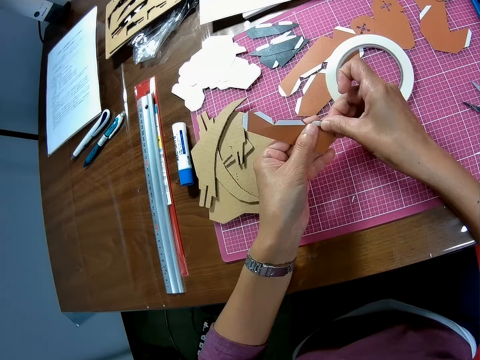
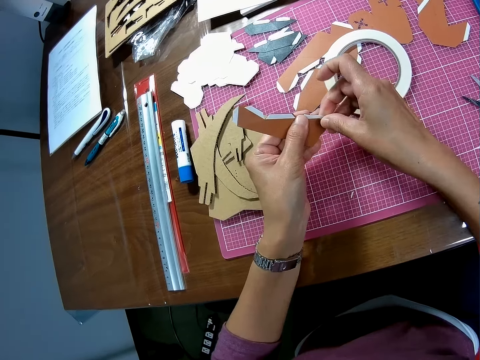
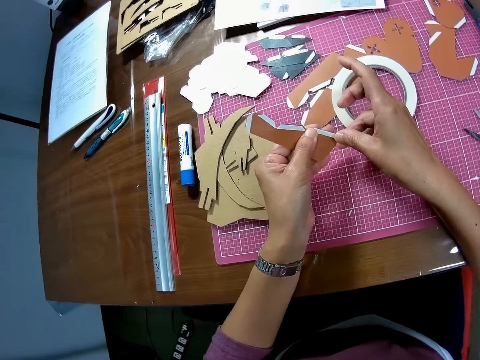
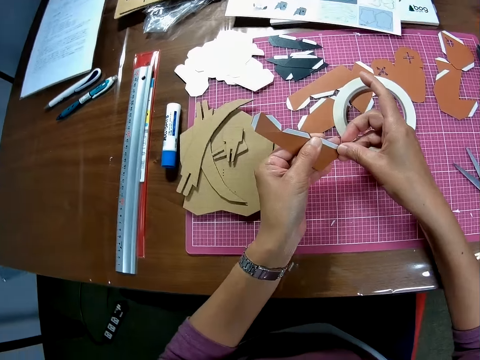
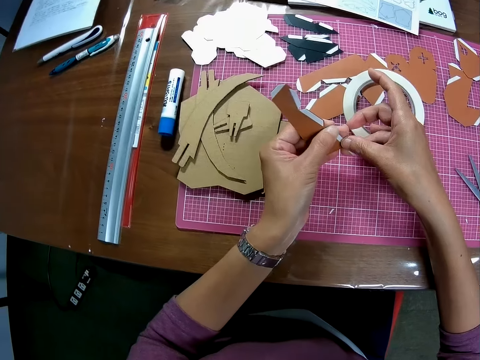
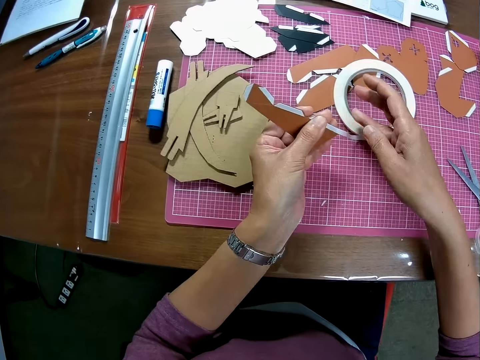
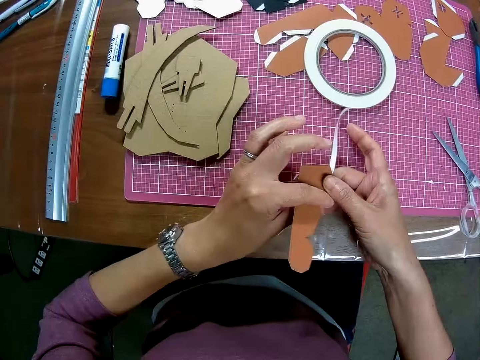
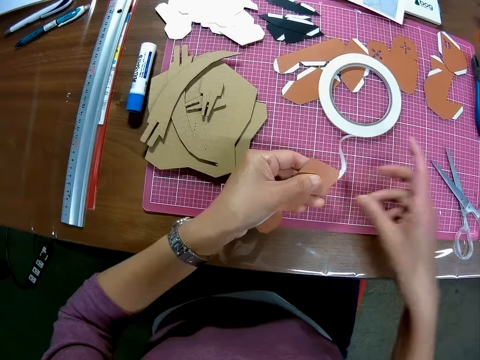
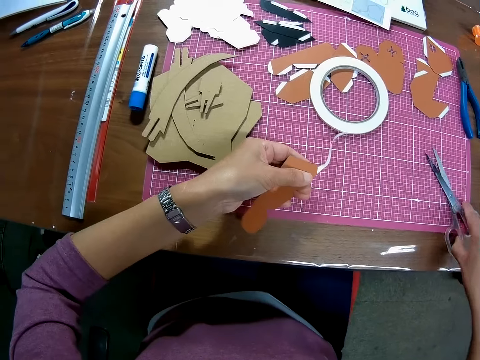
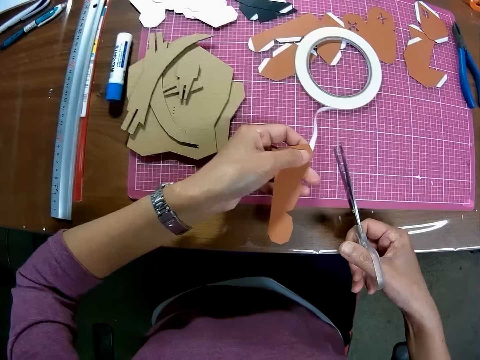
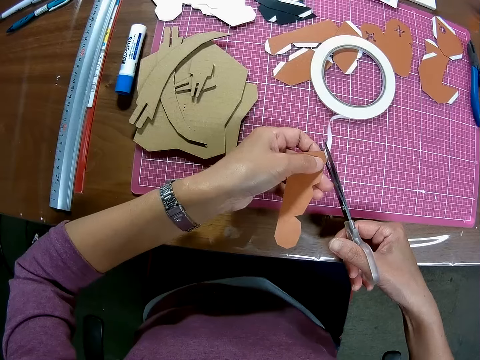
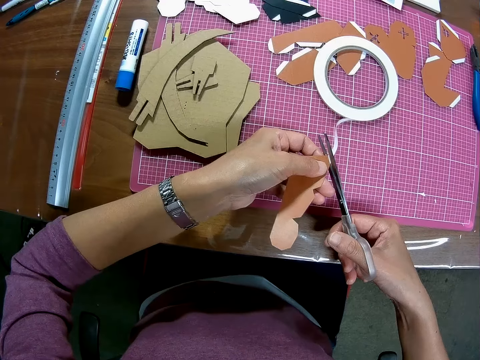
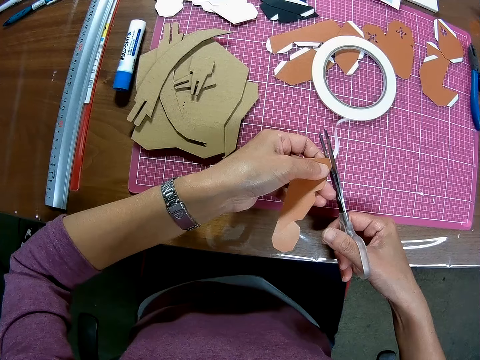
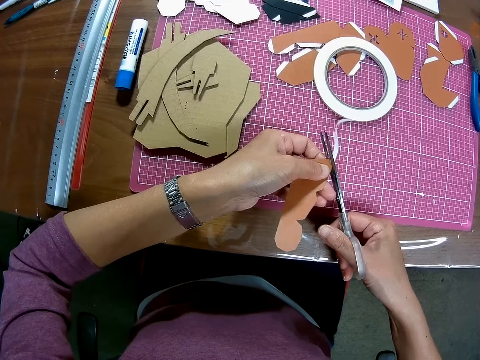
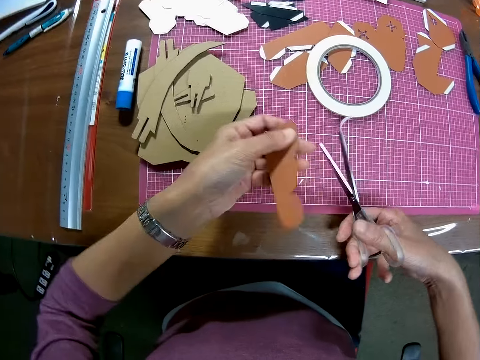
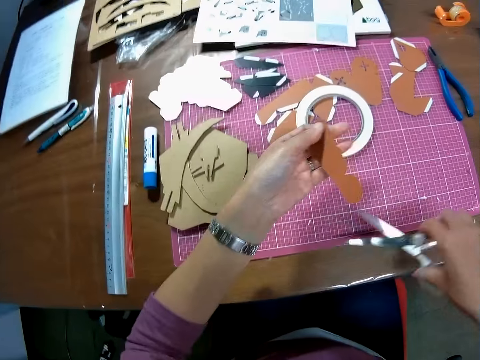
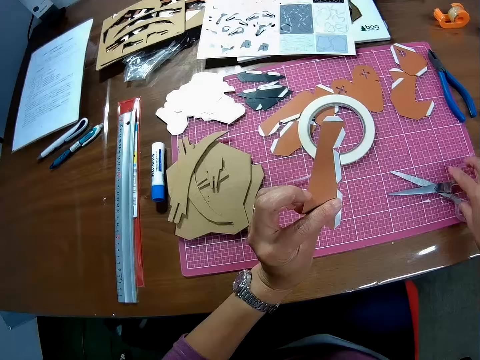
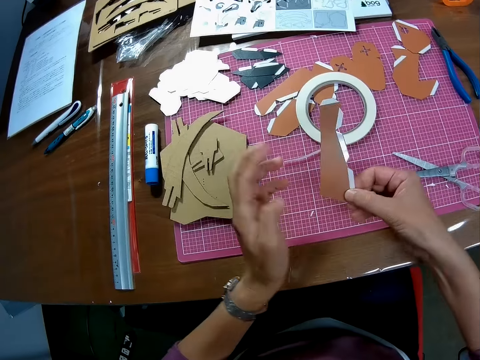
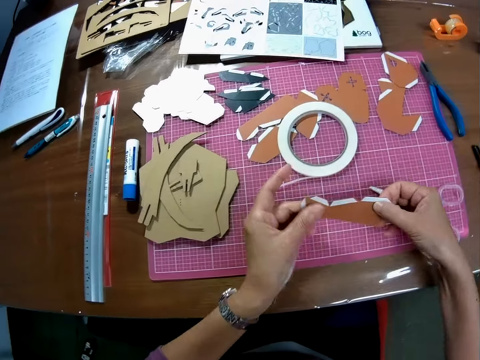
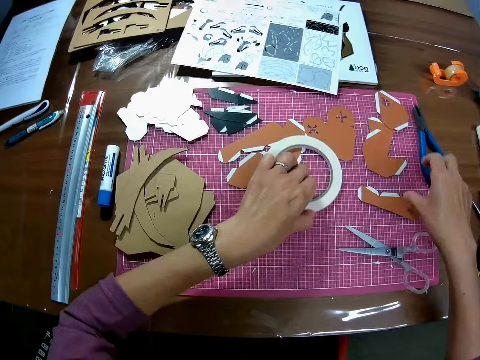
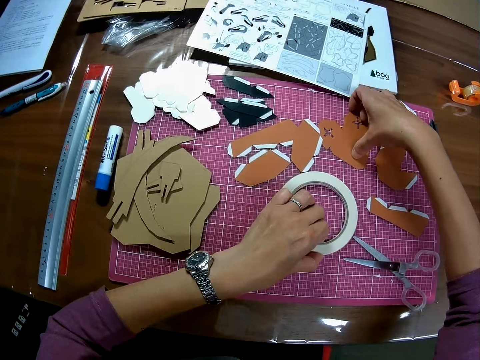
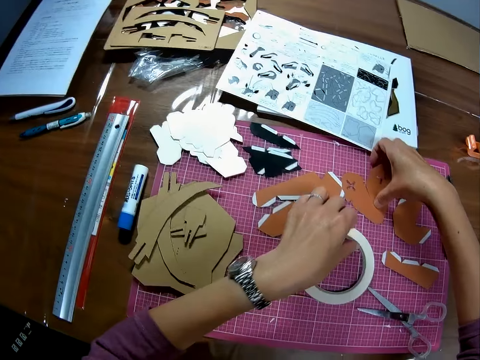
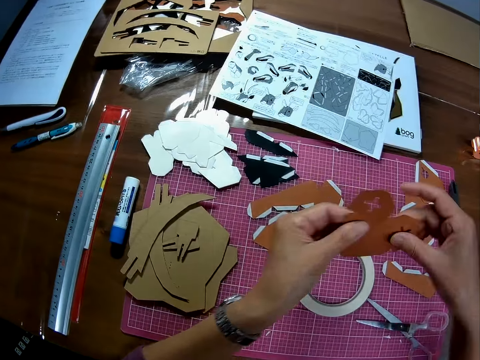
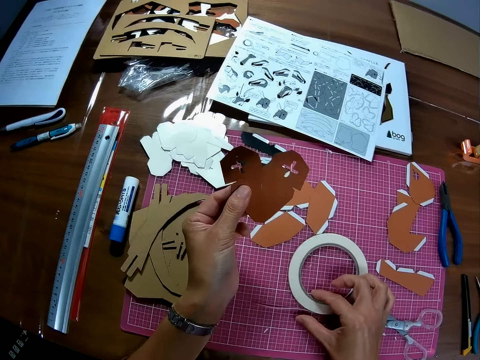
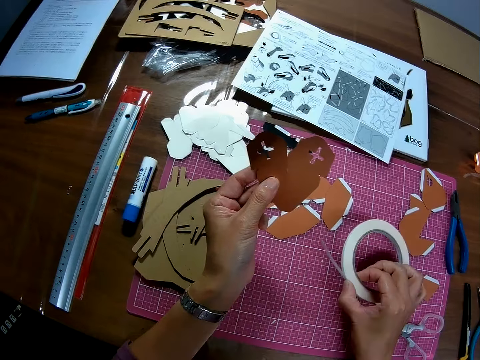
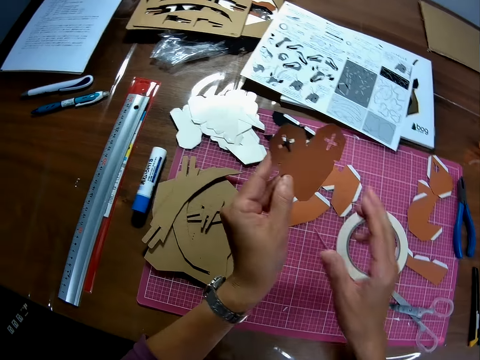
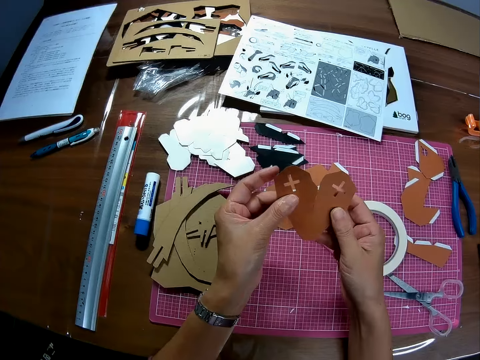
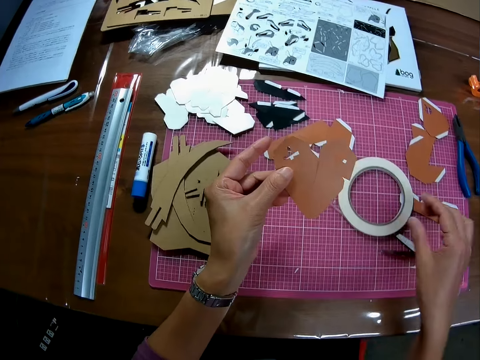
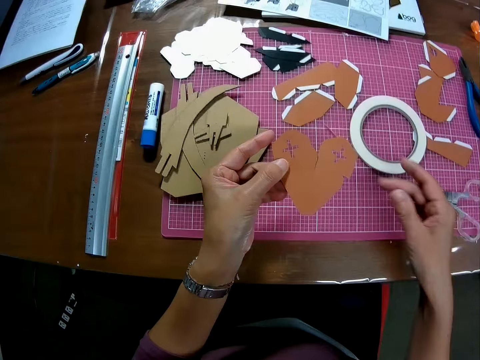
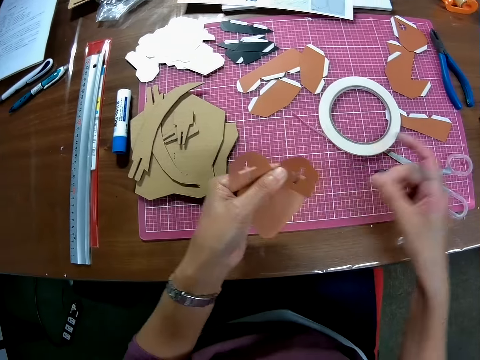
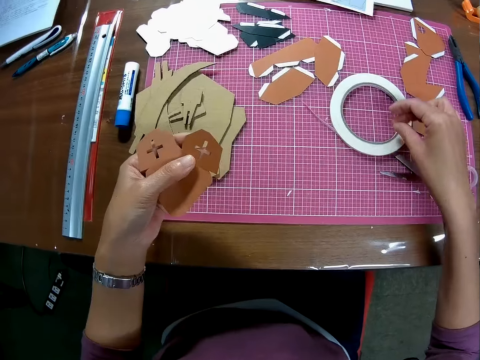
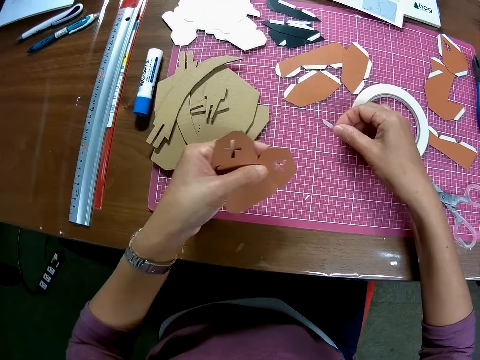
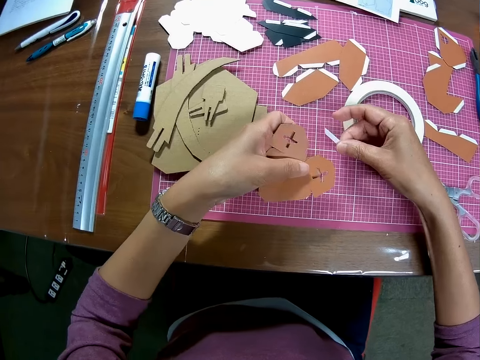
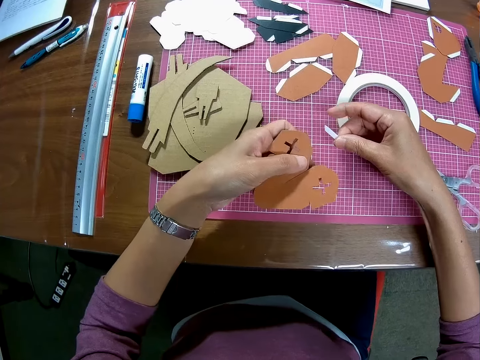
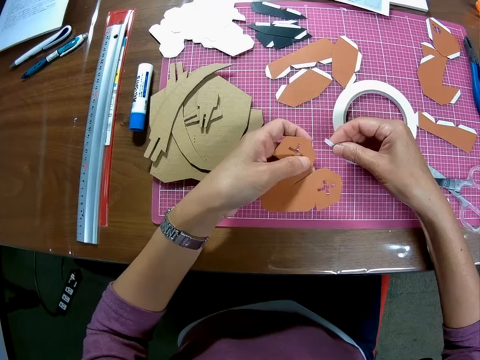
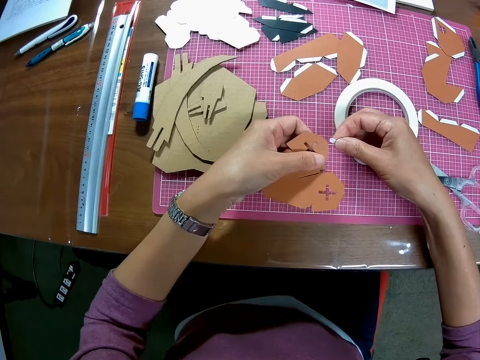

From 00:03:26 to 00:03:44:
The camera wearer turns the piece of paper. He picks up the scissors with his right hand on the cutting mat on the table. He cuts the tape with the scissors. He drops the scissors with his right hand on the cutting mat on the table. He passes the paper from his left hand to his right hand. He drops the paper on the table. He adjusts the paper tape on the cutting mat on the table. He picks up another paper from the table with his right hand. He passes the paper from his right hand to his left hand. He adjusts the paper tape on the cutting mat on the table. He turns the paper on his left hand with his right hand. He picks up the tape on the cutting mat on the table with his right hand.

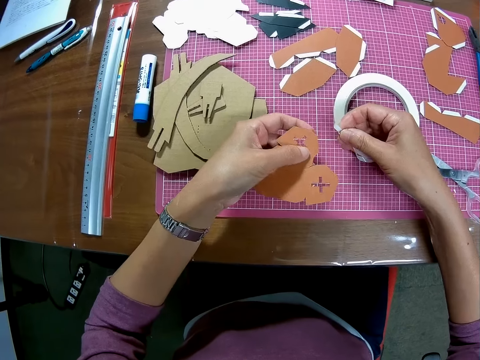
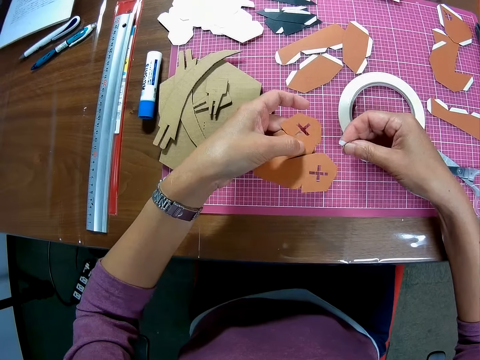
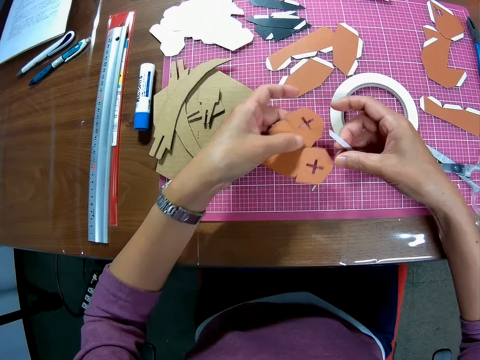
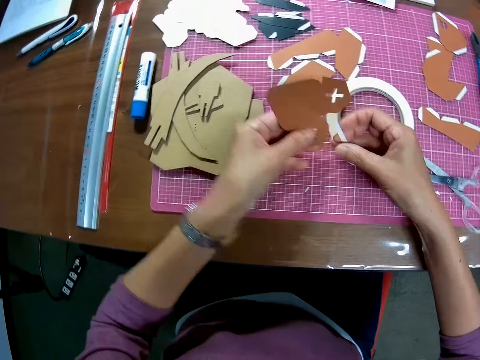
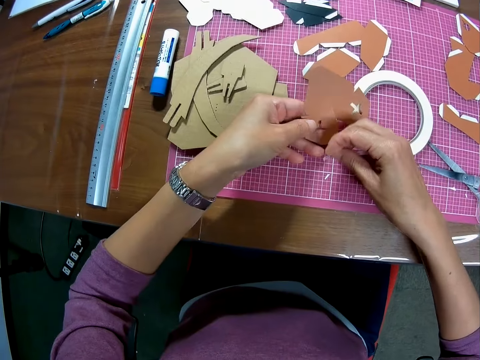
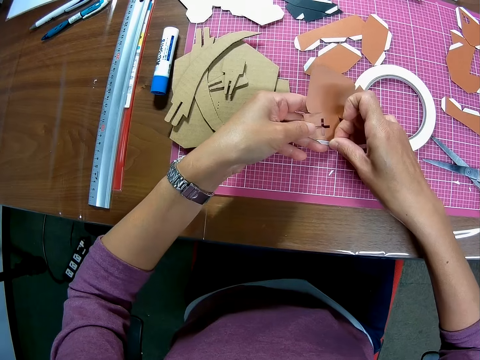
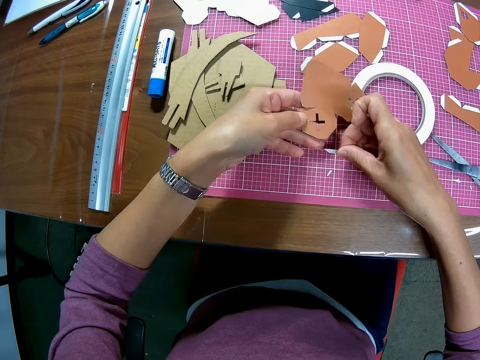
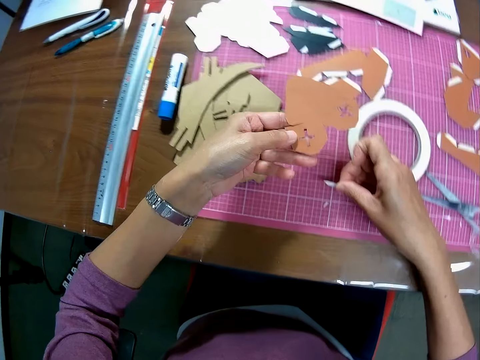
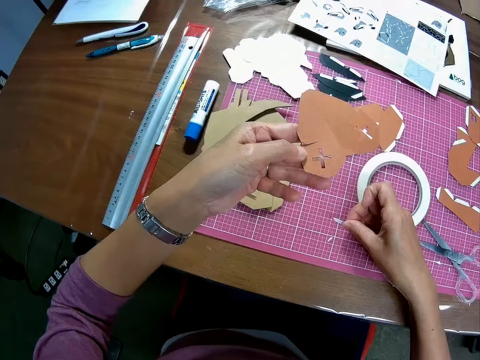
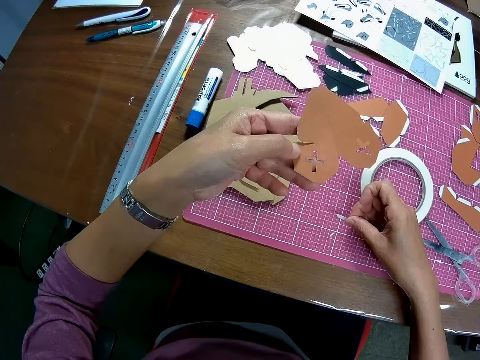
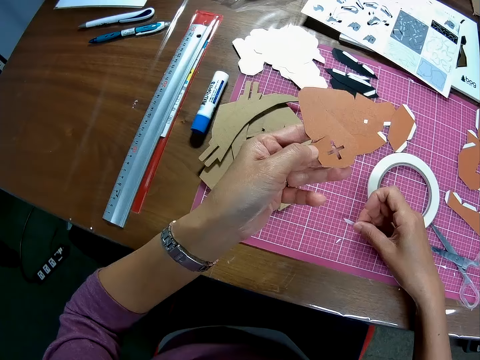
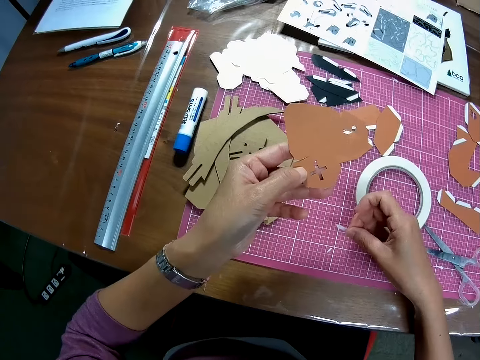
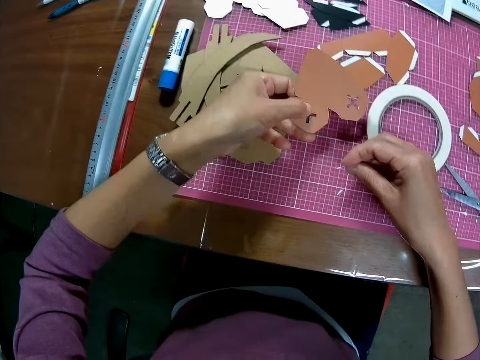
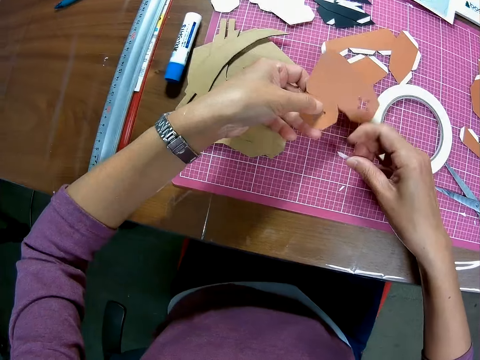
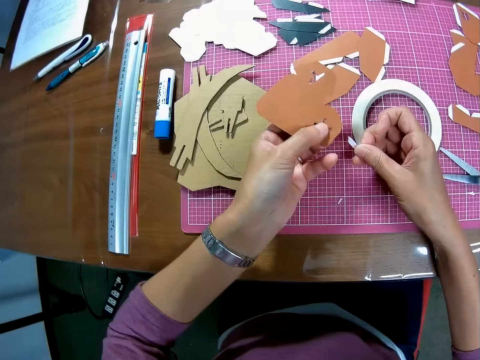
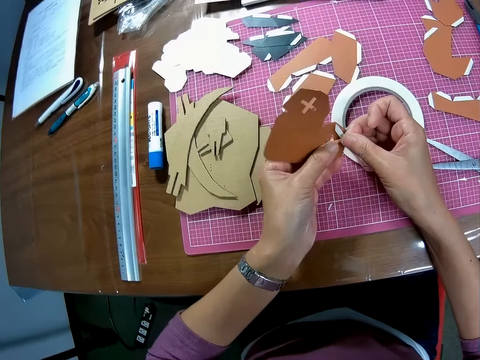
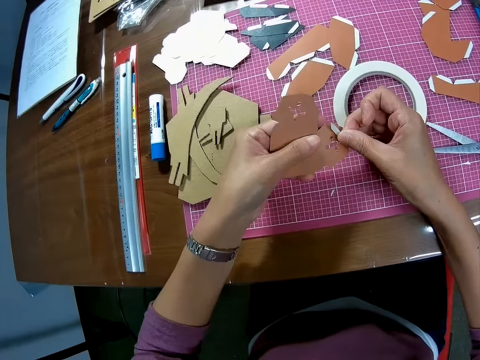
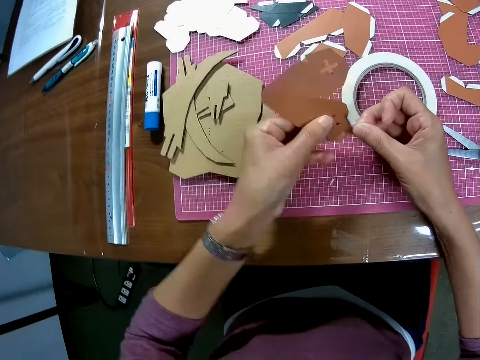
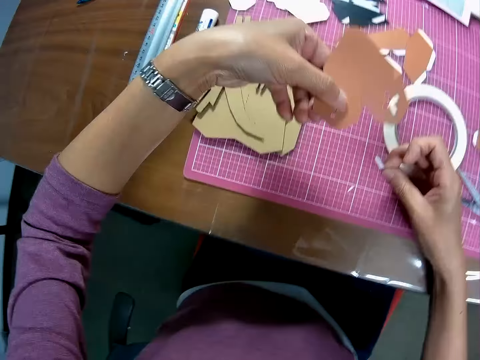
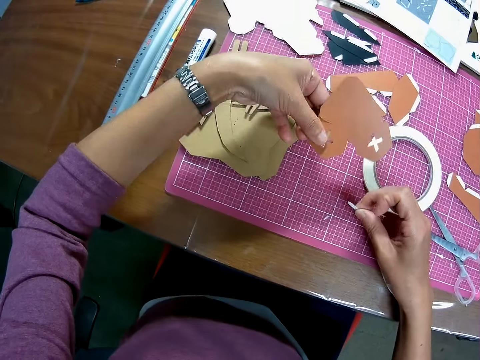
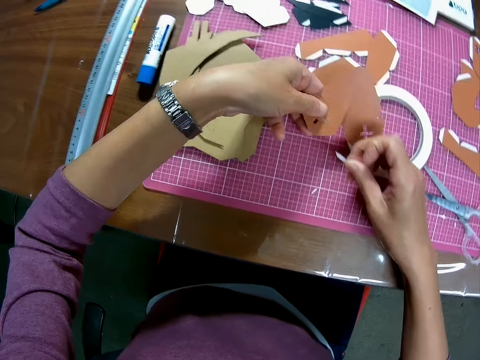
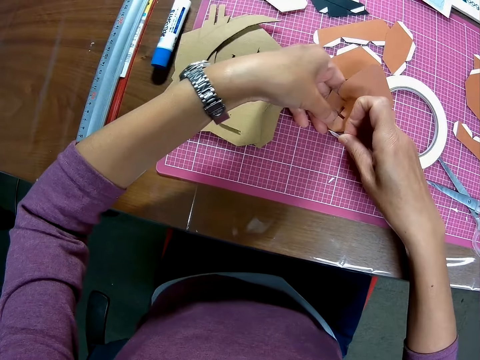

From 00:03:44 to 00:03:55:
The camera wearer turns the piece of paper. They look at the piece of paper. They turn the piece of paper.
